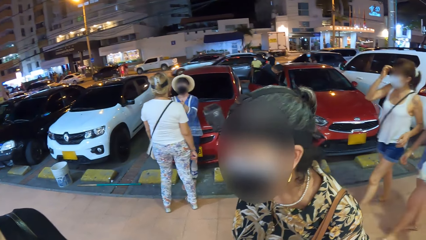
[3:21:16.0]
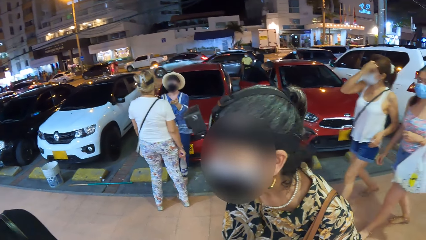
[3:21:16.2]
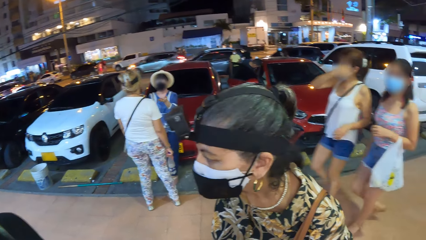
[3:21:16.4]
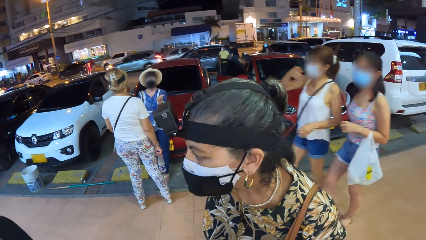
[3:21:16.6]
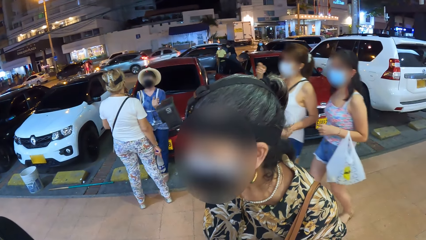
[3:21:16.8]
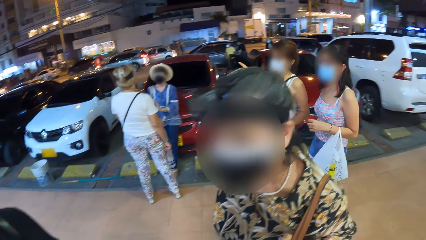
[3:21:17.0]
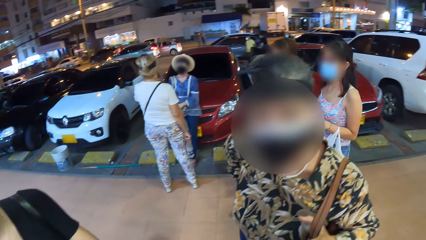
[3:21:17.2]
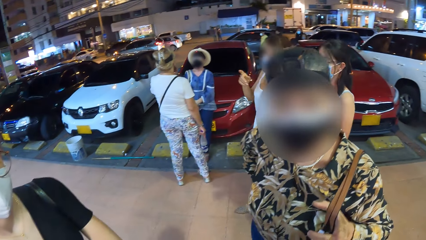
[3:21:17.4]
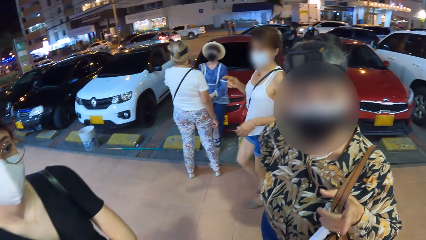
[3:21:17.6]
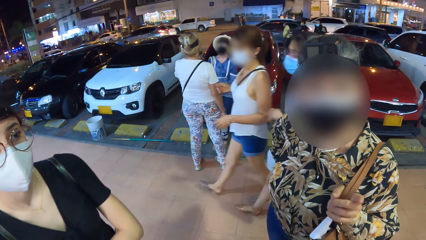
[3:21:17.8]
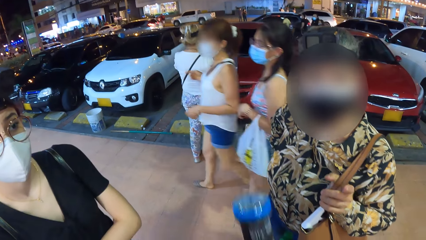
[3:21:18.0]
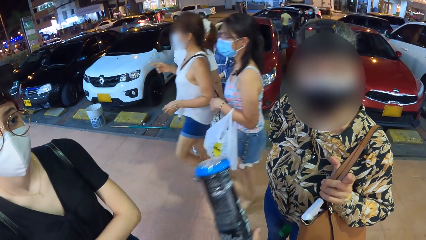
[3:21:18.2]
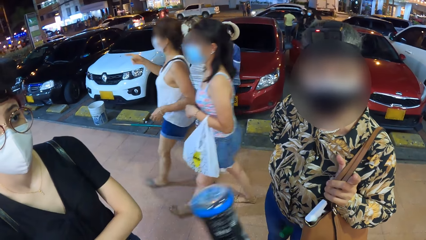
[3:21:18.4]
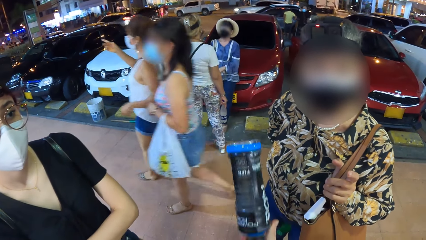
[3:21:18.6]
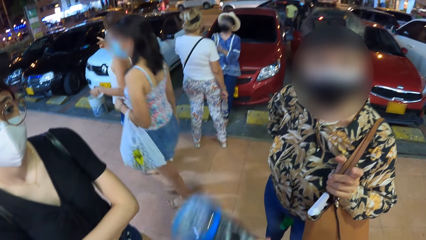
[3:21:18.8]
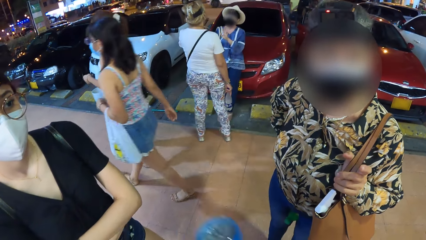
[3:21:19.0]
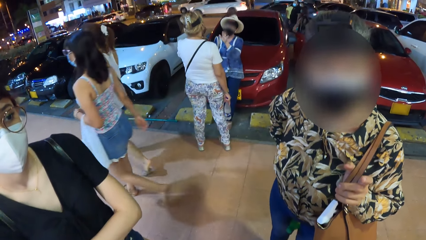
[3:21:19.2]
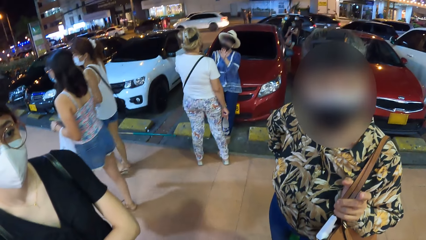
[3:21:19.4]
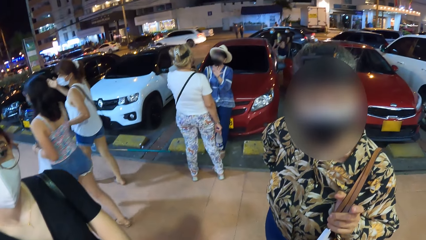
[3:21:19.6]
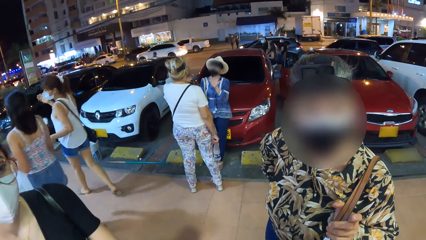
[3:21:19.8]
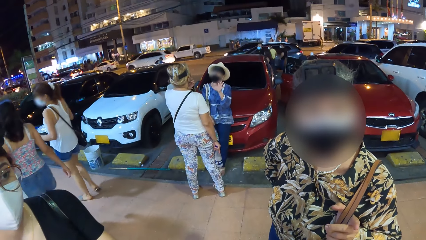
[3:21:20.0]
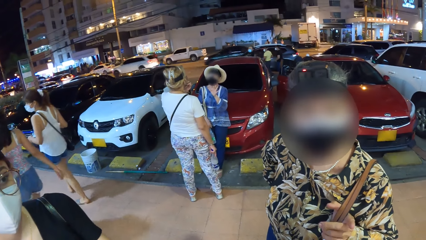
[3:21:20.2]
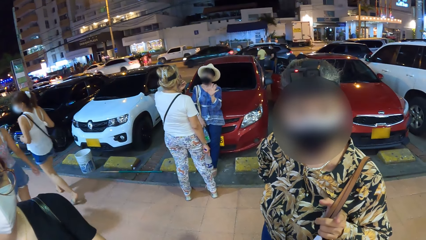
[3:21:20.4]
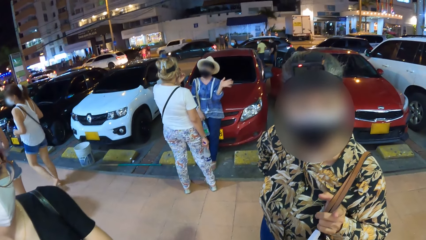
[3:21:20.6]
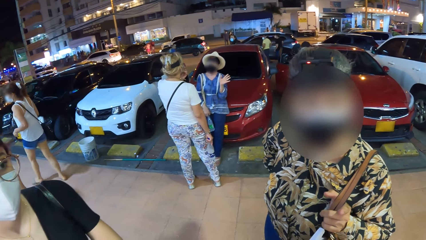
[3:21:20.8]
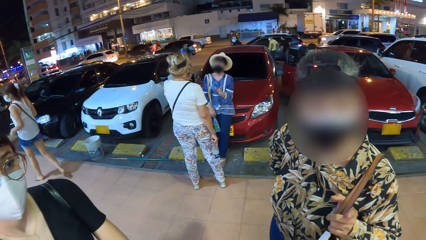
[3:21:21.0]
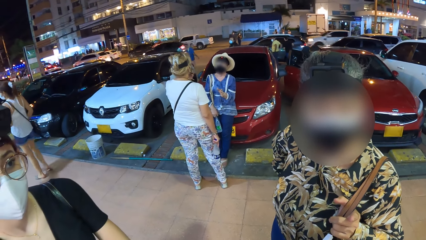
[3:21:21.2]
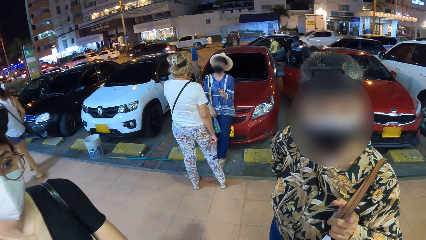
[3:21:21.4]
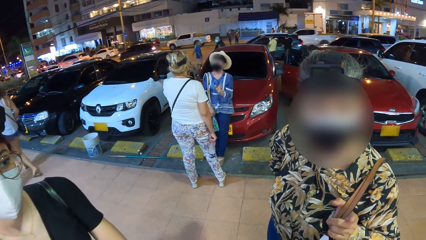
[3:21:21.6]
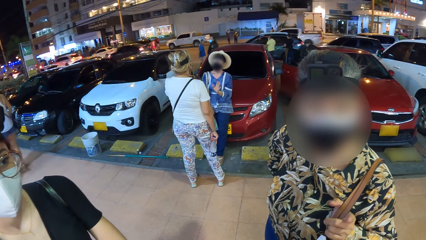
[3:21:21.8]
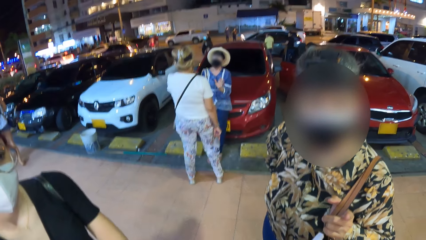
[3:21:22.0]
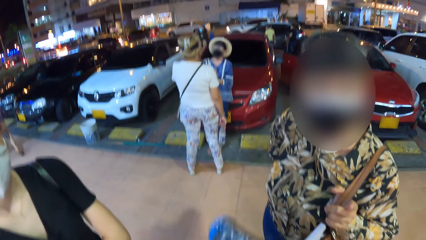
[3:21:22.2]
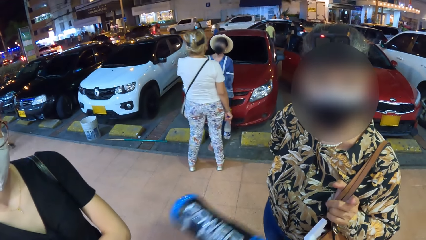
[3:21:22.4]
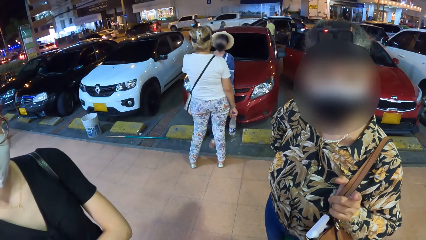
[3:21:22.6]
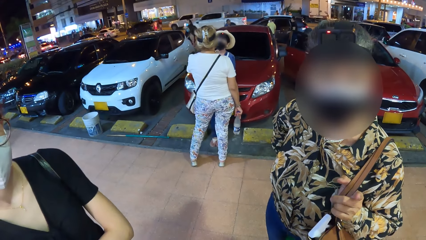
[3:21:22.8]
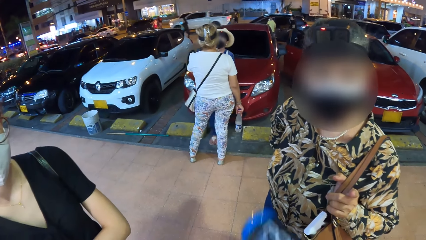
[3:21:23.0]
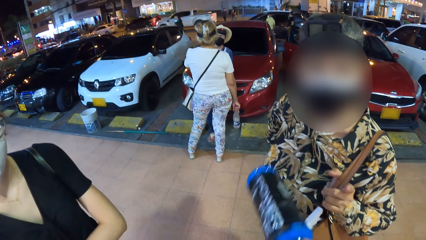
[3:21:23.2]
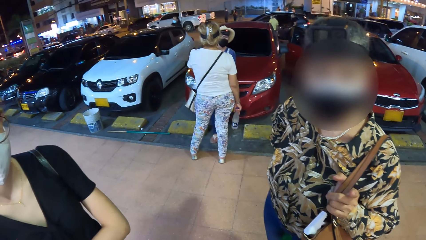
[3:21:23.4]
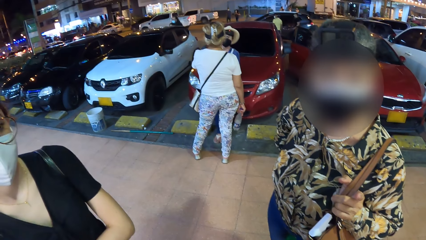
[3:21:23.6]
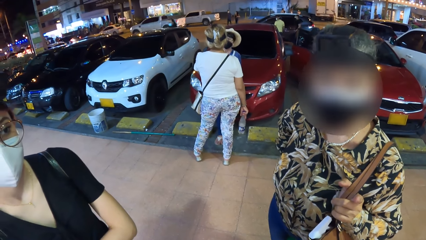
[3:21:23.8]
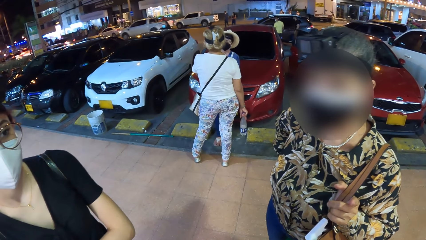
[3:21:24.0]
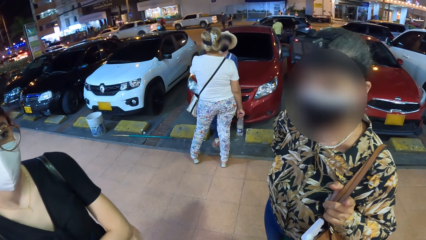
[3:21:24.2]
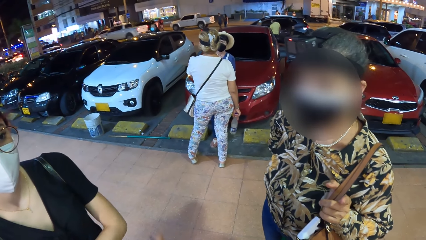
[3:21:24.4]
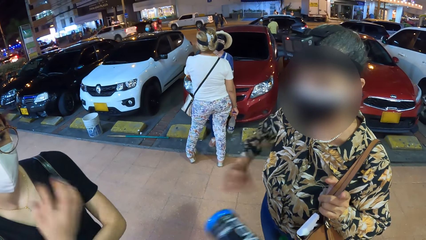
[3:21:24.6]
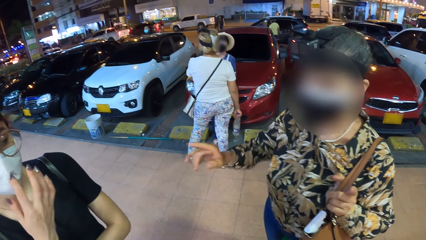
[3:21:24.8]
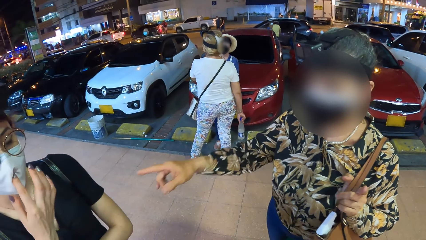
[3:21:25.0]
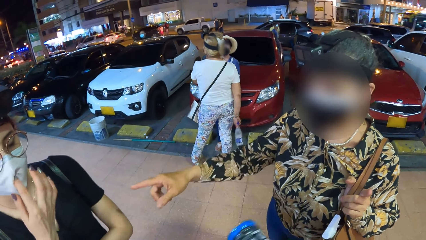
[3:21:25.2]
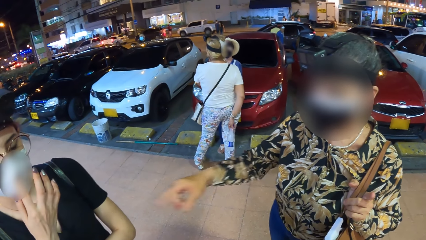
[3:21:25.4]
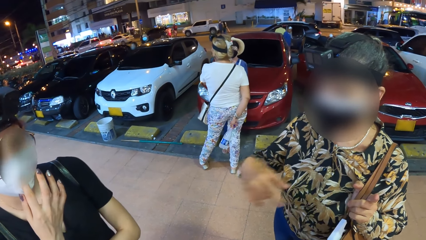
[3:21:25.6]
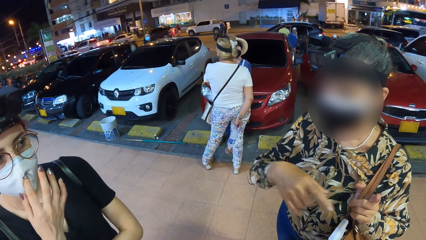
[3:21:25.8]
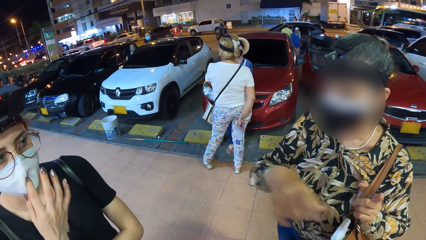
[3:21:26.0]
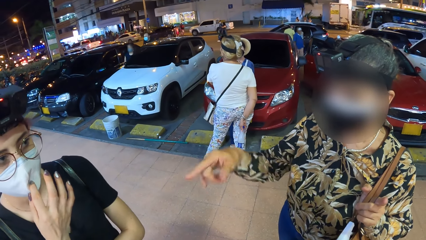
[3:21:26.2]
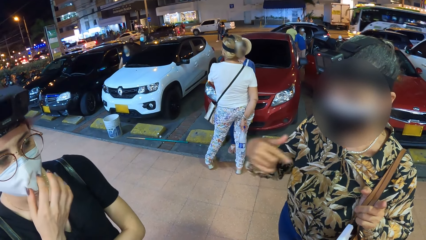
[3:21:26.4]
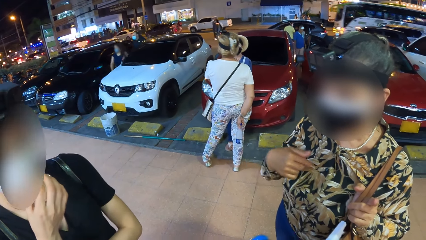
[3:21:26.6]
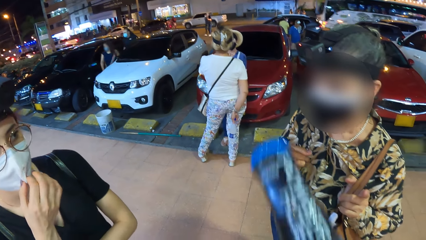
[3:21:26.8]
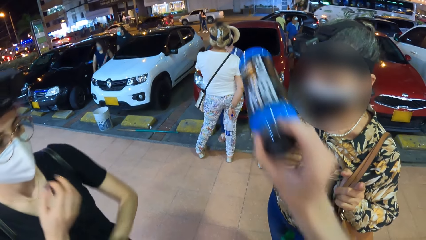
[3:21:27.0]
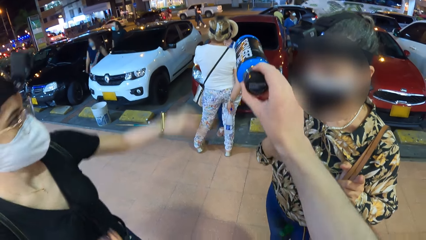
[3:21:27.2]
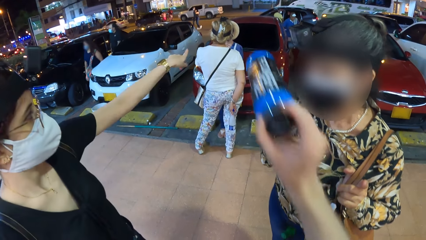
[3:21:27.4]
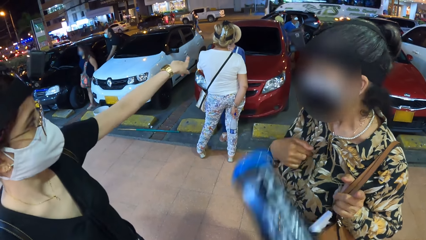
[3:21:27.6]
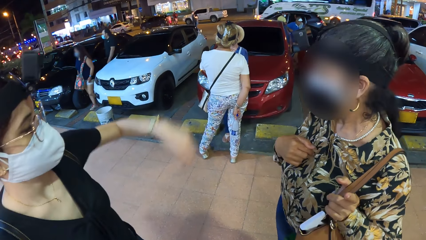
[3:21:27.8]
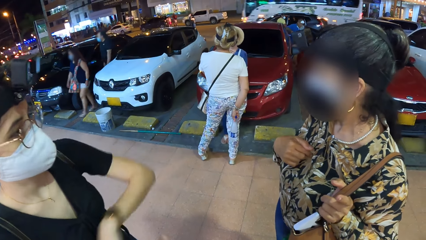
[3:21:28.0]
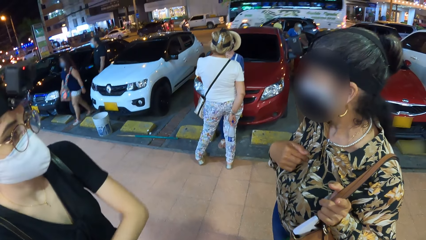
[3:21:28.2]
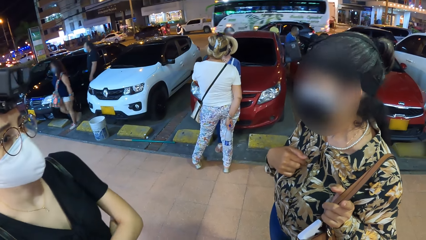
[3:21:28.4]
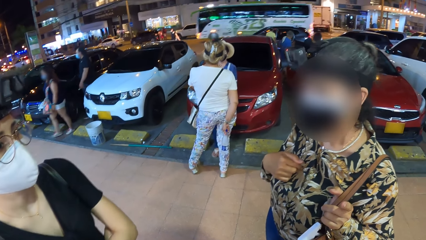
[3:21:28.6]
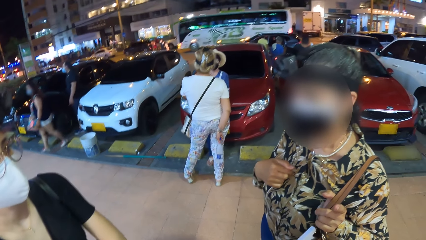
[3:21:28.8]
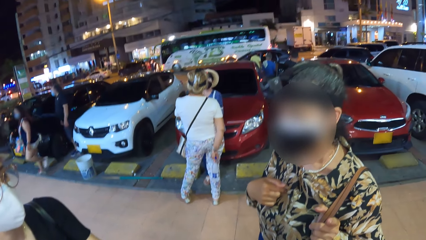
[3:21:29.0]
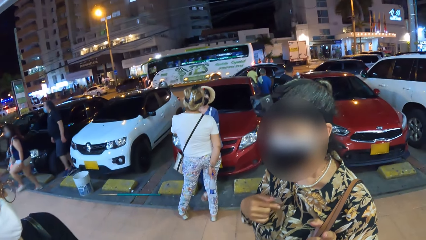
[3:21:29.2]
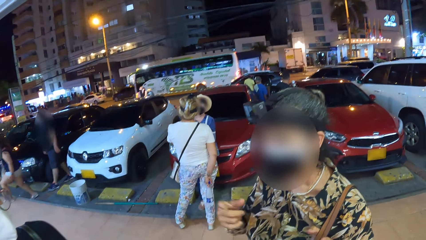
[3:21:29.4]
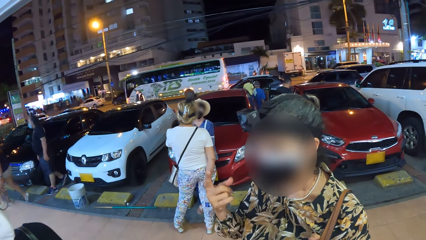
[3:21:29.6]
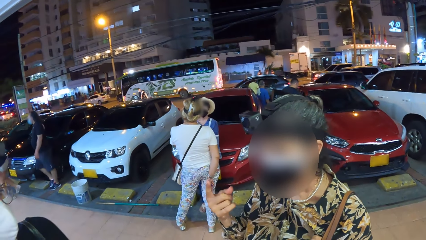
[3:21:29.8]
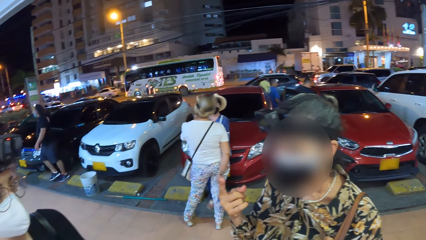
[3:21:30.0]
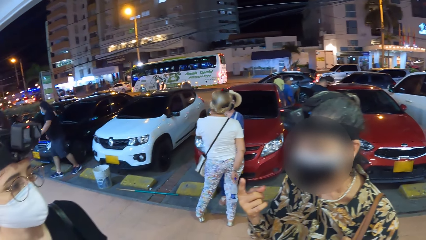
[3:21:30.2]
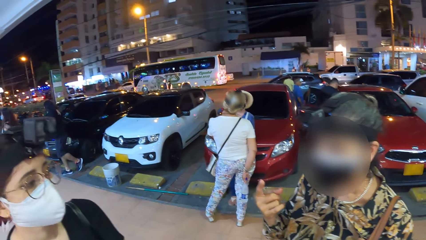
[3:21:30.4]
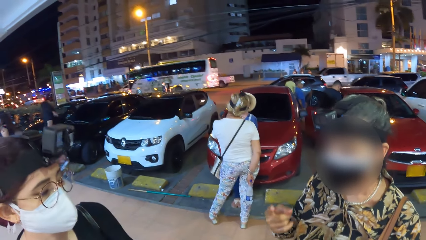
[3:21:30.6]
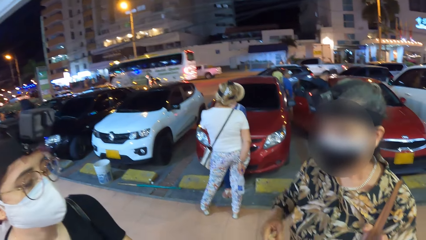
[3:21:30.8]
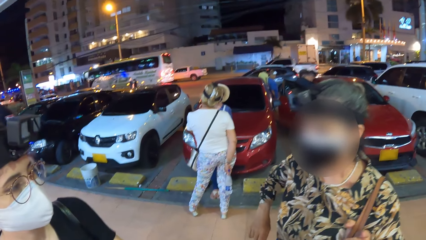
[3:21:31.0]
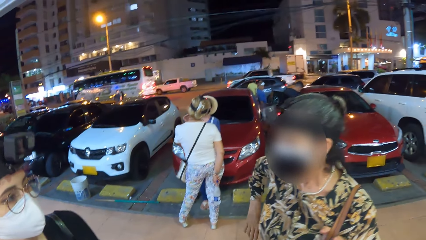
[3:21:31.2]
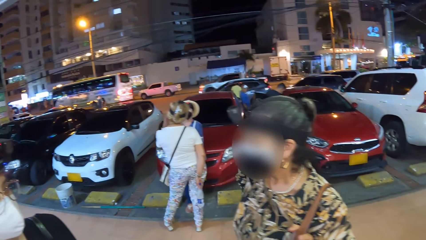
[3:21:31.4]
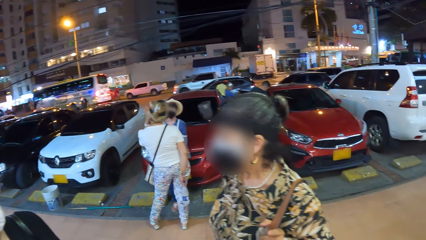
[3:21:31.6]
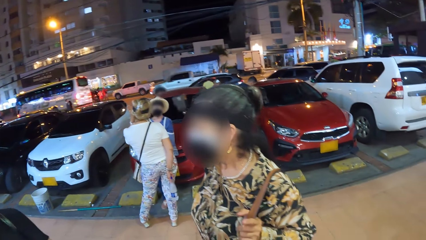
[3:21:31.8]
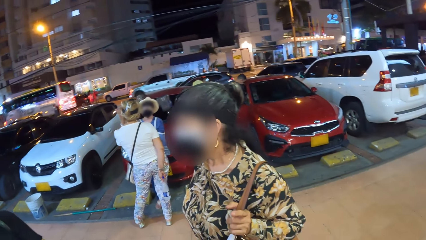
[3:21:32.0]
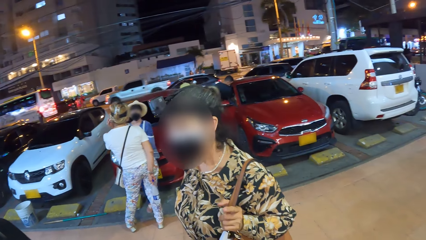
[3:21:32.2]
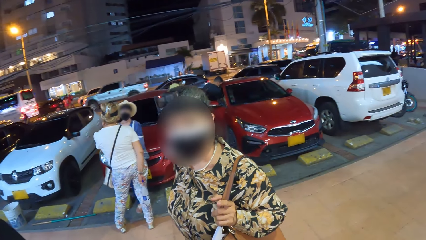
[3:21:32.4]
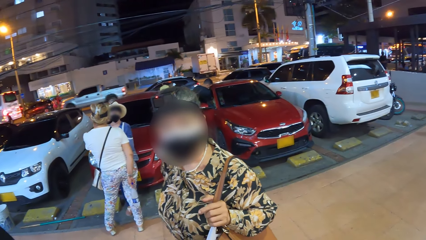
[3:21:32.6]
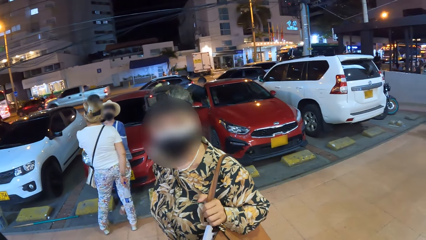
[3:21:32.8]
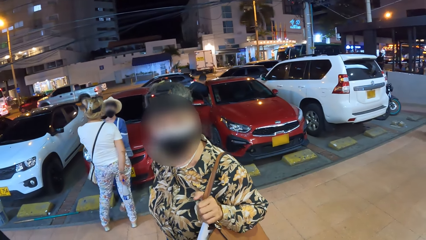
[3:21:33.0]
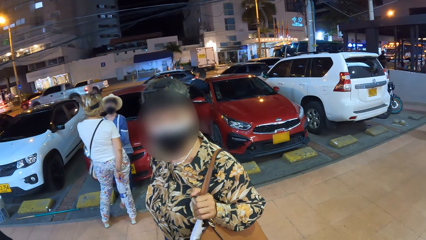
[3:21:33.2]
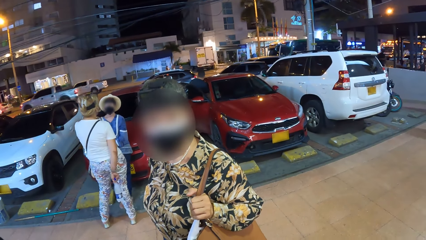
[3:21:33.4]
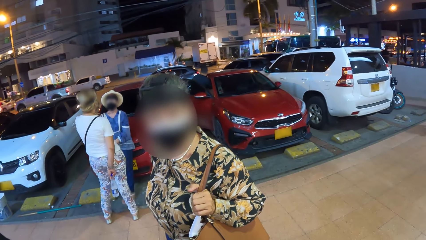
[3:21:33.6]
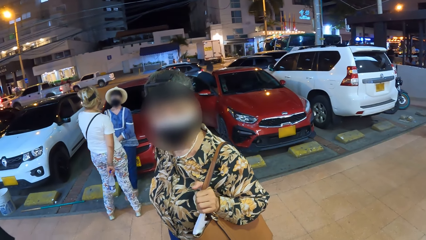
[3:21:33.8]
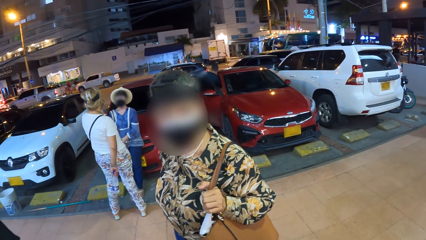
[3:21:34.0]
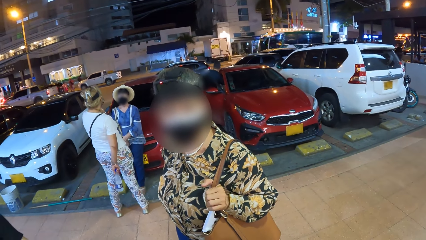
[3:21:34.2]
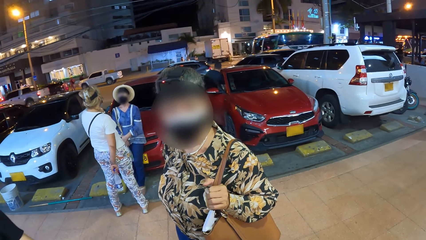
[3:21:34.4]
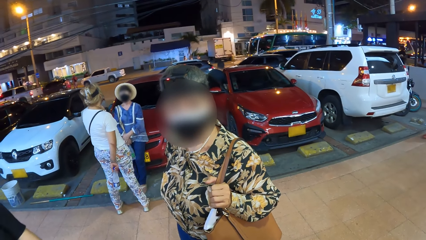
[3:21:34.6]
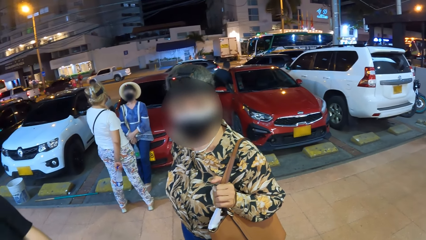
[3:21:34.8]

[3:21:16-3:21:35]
A woman touches her hair with her left hand. Another woman holds a plastic bag with her left hand. The first woman converses with the other woman. The first woman and the other woman walk past the camera wearer. A third woman holds a hand bag on her left shoulder with her left hand. The camera wearer holds a bottle of juice with her right hand. She moves the bottle. A fourth woman touches her face with her right hand. The third woman points at the fourth woman with her right hand. A lady moves her hand. The third woman points at the camera wearer with her right hand. The third woman points at herself with her right hand. The camera wearer points at a fifth woman and a sixth woman with the bottle of juice in her right hand. The fourth woman points at the fifth woman and the sixth woman with her left hand. The camera wearer points at a building with the bottle. The fourth woman points at the building with her finger. The camera wearer looks around the town.
